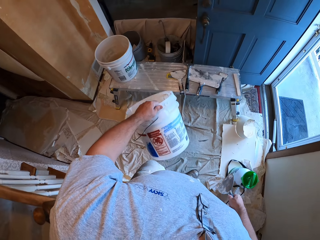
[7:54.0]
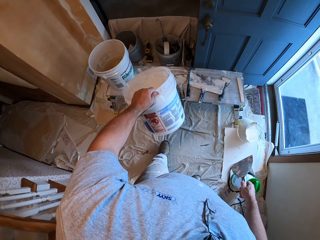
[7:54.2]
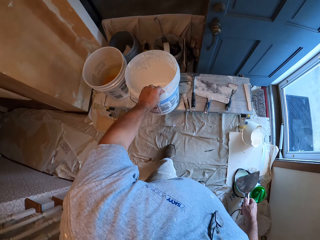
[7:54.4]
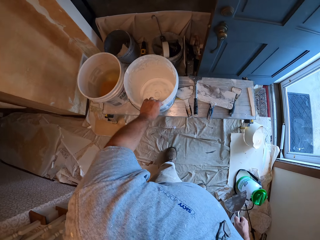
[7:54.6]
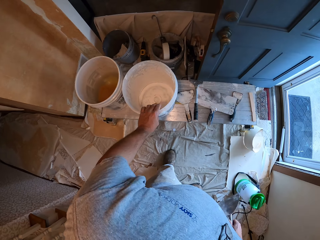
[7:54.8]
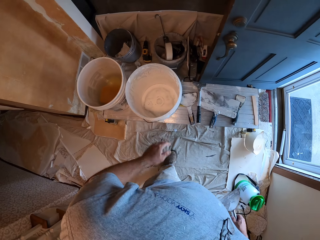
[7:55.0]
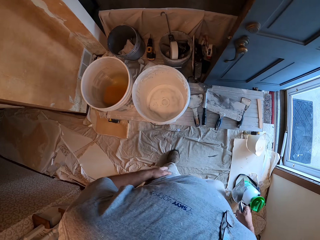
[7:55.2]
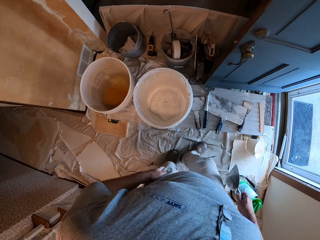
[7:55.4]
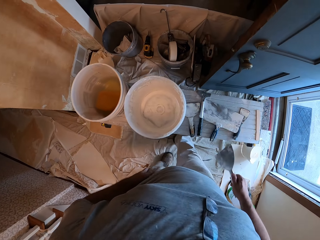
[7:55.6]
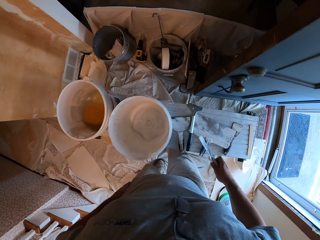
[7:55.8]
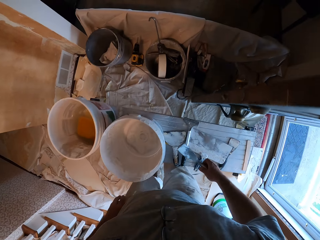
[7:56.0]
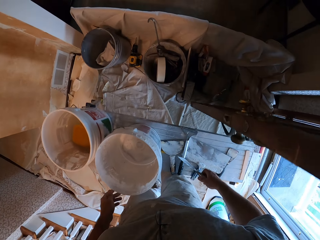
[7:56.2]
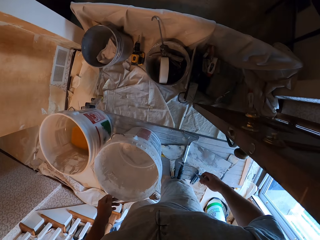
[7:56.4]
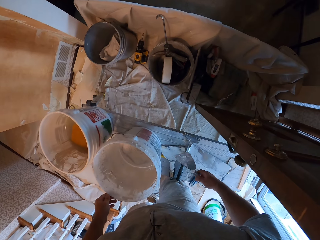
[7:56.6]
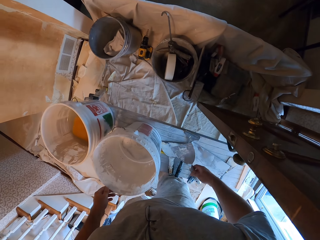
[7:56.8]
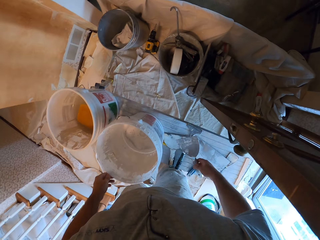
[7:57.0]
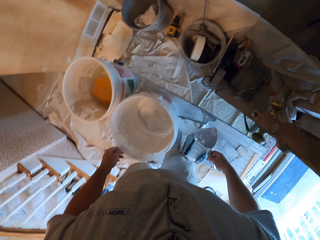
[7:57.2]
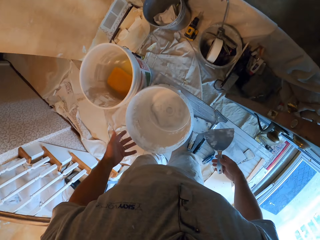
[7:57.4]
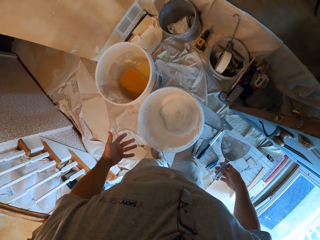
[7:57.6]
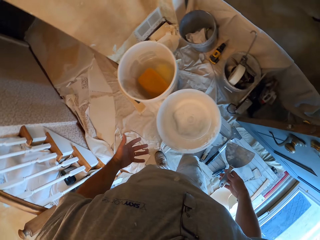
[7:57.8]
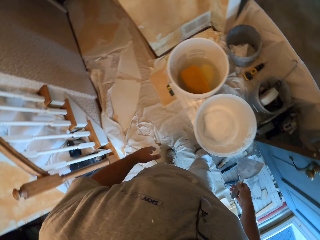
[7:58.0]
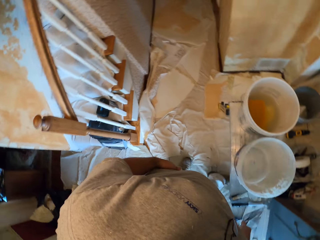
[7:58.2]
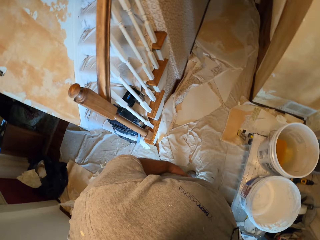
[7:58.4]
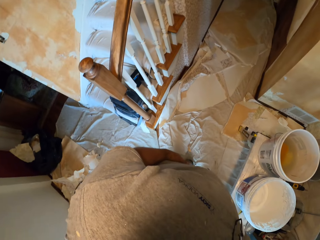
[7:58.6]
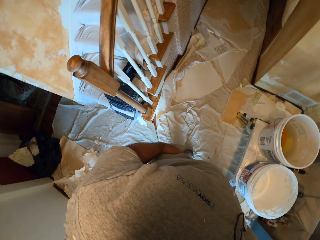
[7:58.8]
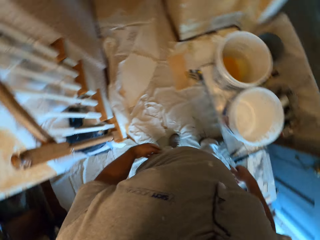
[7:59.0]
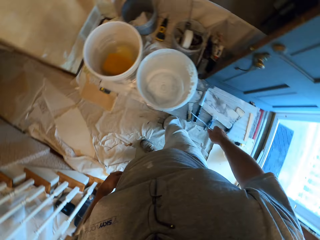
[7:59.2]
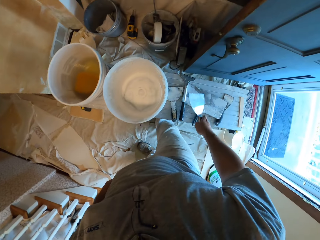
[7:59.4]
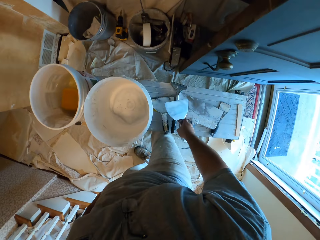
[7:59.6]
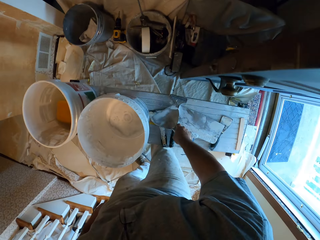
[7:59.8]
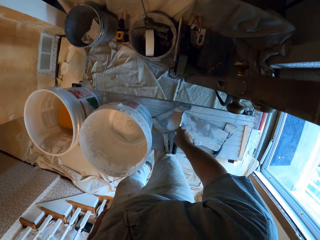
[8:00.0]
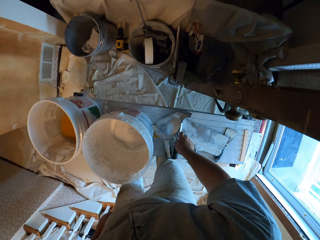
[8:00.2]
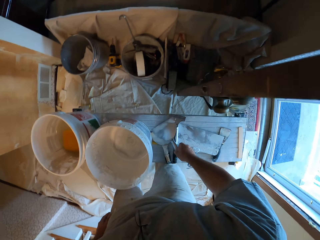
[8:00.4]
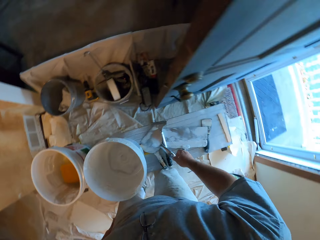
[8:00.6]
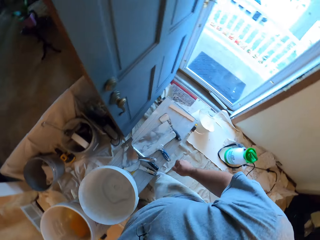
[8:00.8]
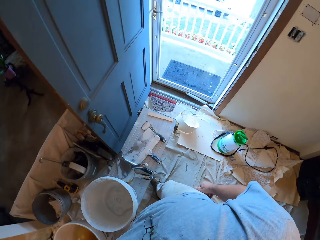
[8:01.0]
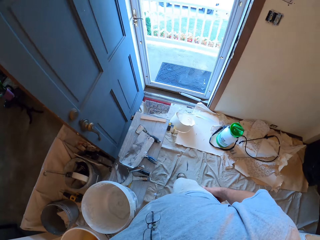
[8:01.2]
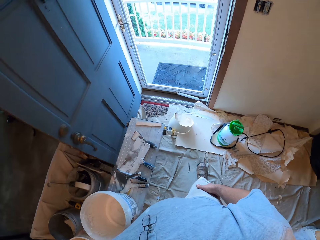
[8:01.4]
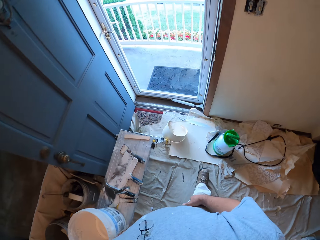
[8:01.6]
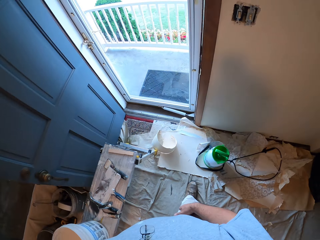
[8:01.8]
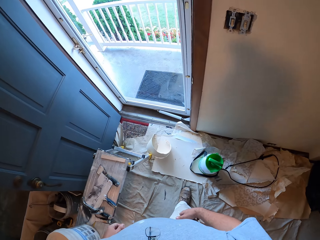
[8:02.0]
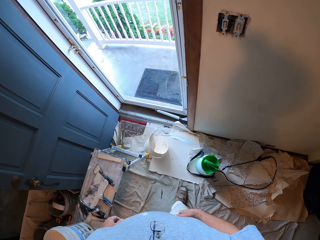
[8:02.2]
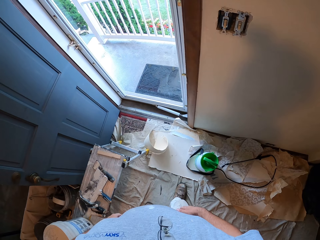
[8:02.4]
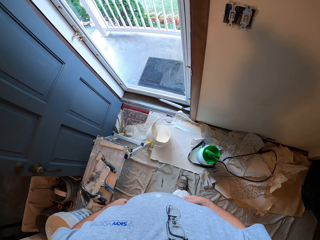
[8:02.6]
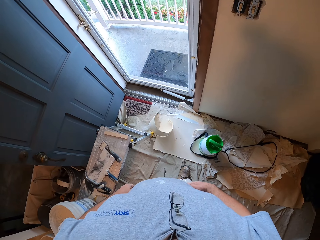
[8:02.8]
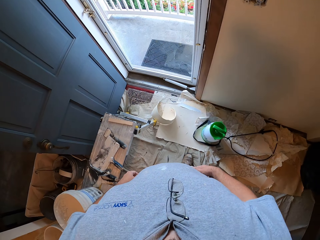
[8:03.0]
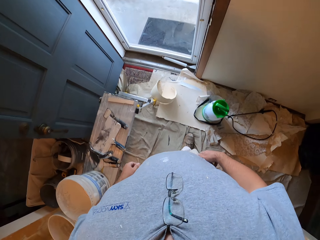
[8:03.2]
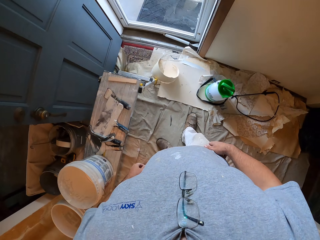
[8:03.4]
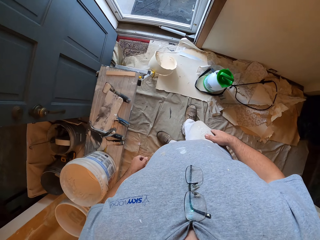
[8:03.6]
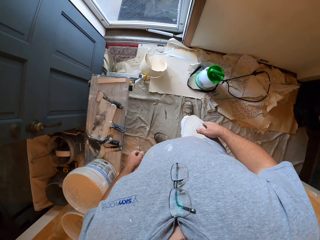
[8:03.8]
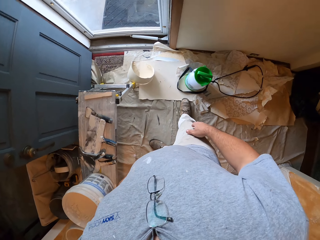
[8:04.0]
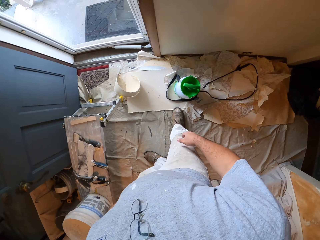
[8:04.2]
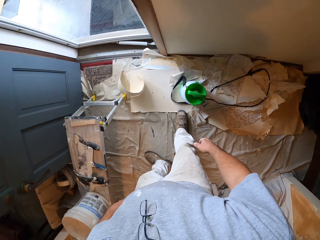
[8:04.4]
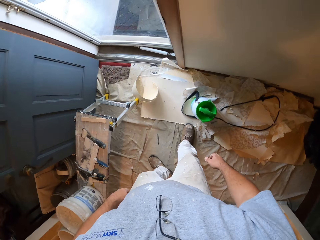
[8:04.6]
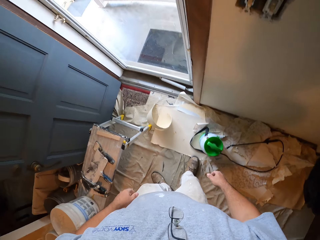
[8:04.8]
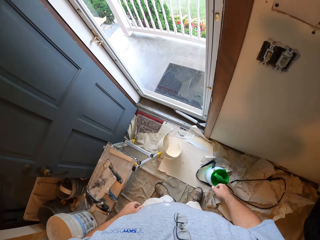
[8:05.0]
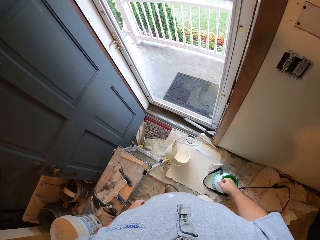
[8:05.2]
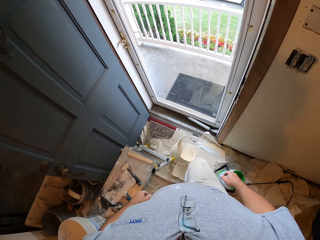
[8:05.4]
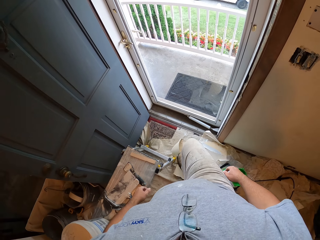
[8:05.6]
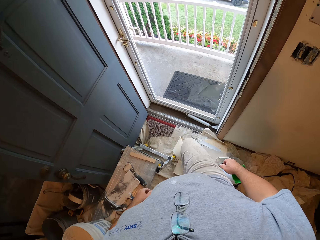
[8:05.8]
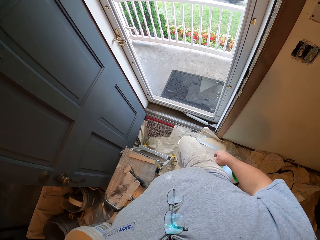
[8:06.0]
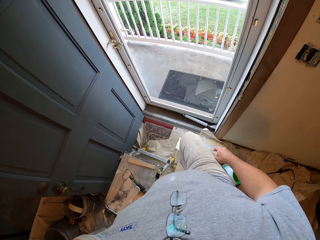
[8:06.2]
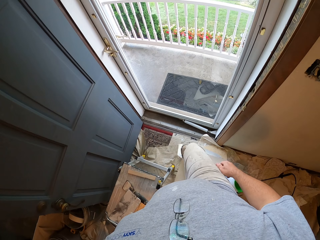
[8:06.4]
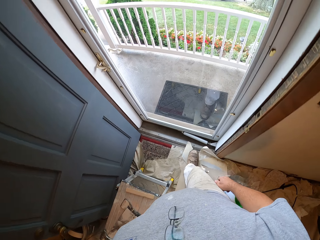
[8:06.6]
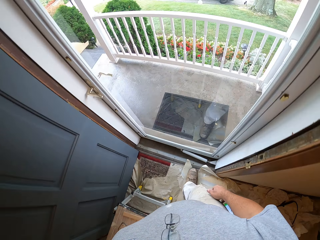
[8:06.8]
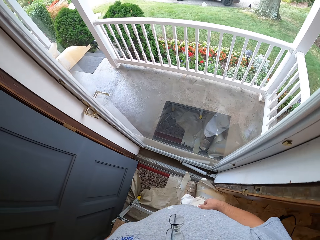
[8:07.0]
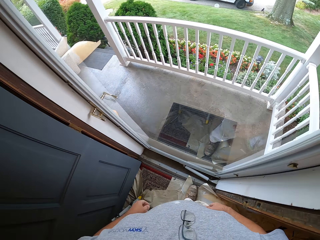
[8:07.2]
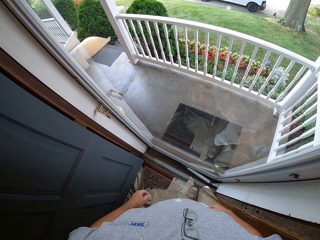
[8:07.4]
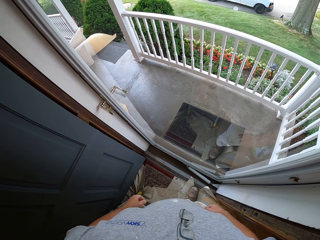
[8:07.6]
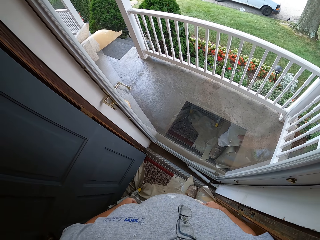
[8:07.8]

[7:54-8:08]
The camera wearer drops the white bucket on the work bench. They drop the small scraper on the work bench. They stand. They kick a paper on the floor.

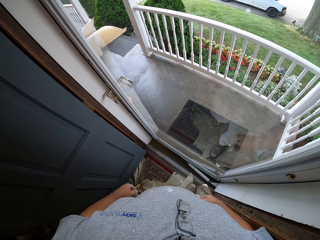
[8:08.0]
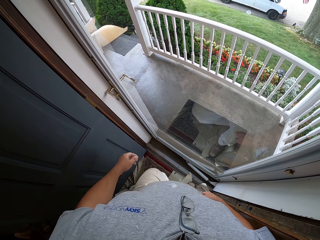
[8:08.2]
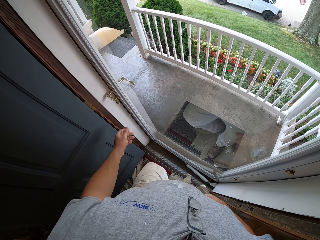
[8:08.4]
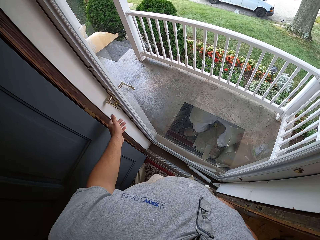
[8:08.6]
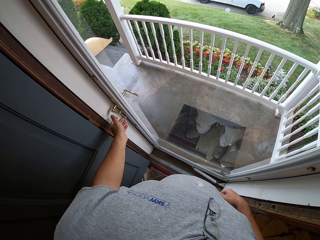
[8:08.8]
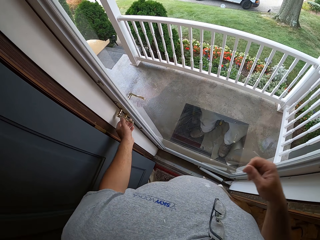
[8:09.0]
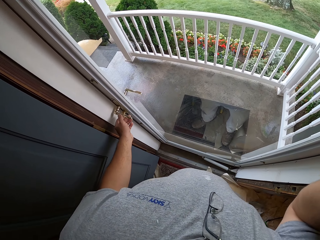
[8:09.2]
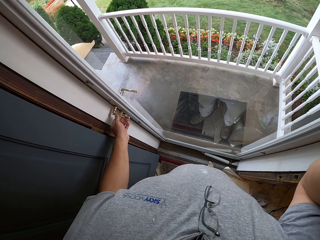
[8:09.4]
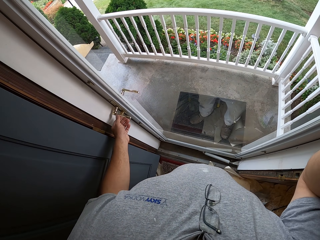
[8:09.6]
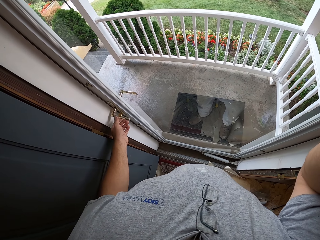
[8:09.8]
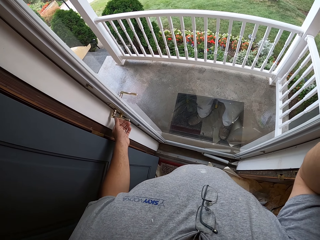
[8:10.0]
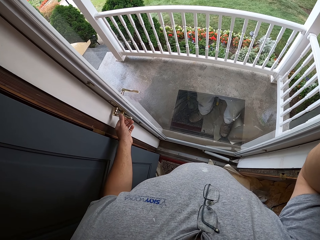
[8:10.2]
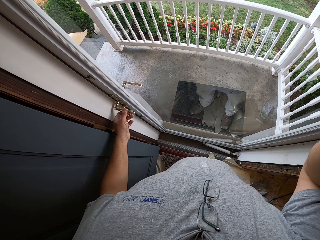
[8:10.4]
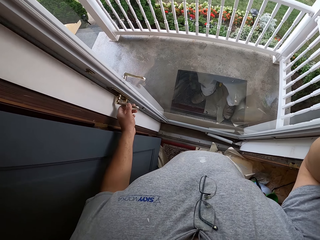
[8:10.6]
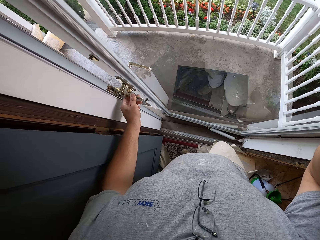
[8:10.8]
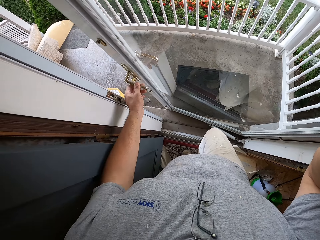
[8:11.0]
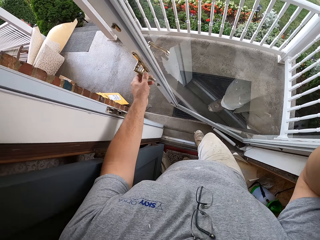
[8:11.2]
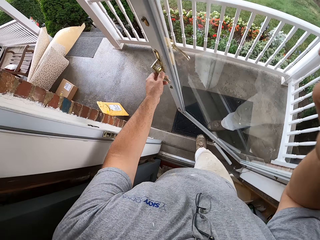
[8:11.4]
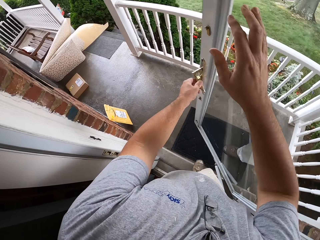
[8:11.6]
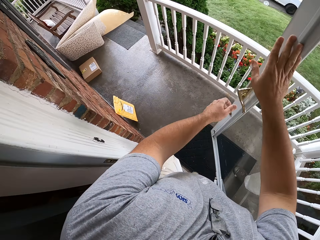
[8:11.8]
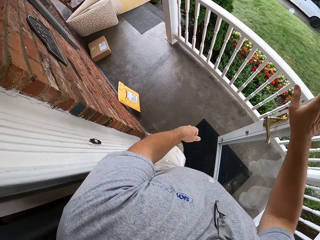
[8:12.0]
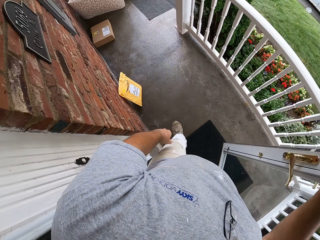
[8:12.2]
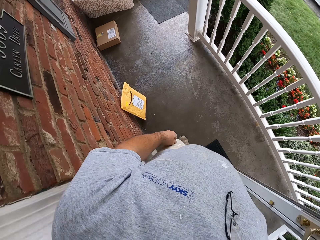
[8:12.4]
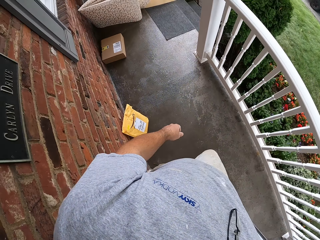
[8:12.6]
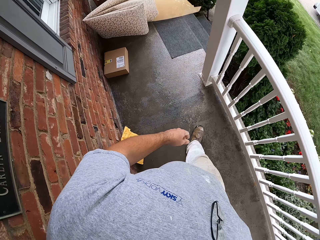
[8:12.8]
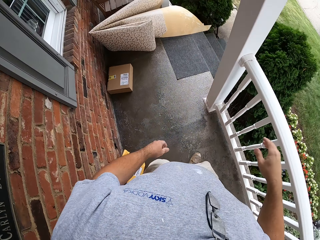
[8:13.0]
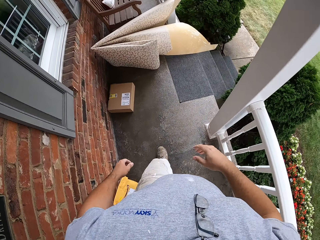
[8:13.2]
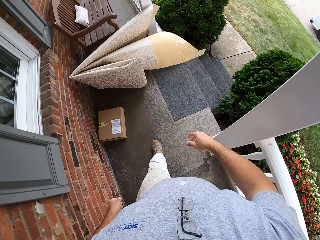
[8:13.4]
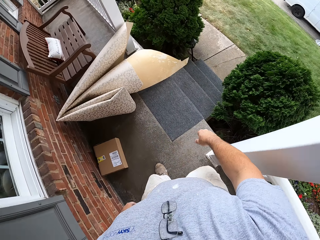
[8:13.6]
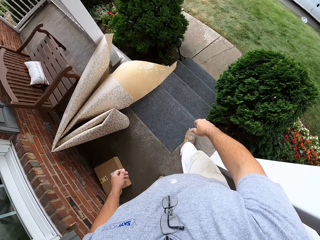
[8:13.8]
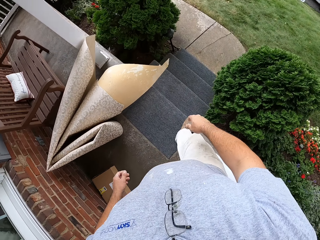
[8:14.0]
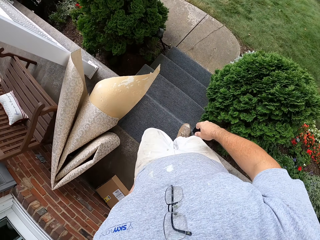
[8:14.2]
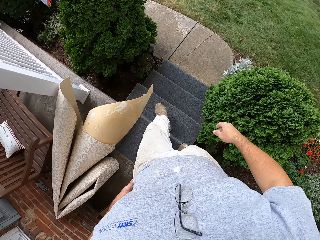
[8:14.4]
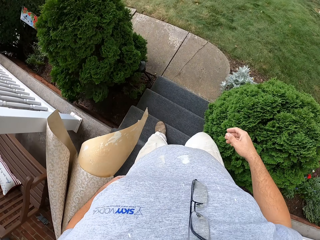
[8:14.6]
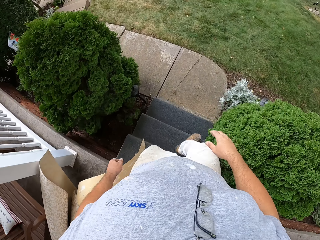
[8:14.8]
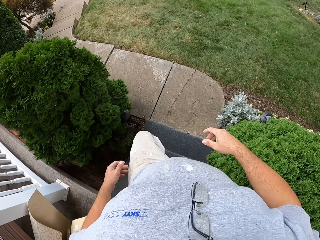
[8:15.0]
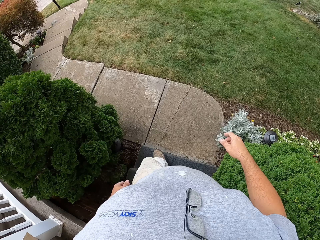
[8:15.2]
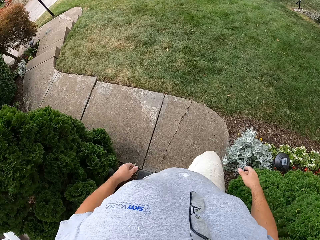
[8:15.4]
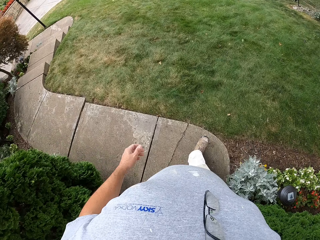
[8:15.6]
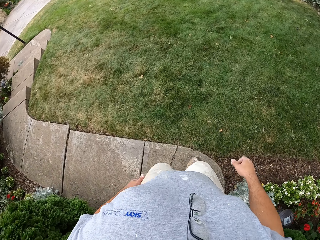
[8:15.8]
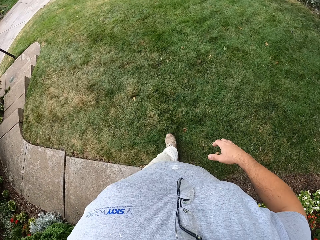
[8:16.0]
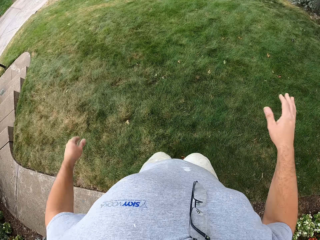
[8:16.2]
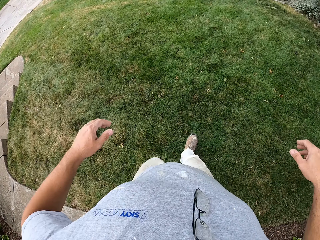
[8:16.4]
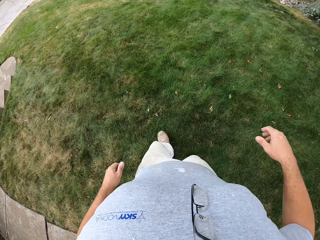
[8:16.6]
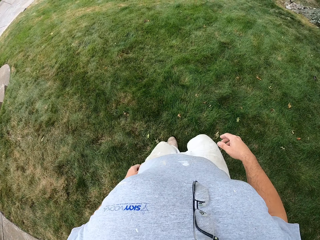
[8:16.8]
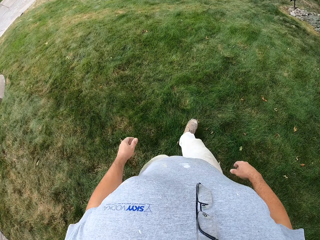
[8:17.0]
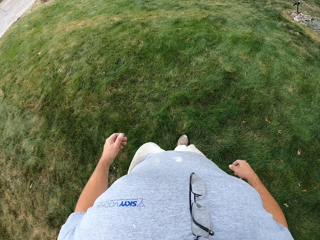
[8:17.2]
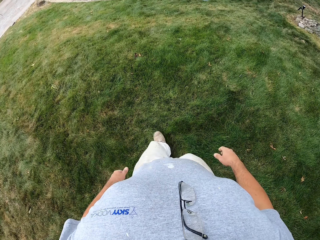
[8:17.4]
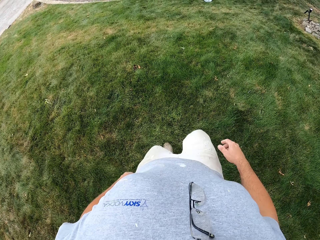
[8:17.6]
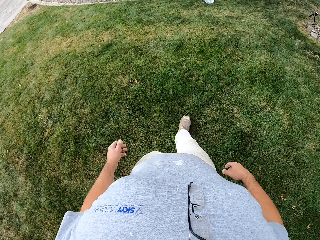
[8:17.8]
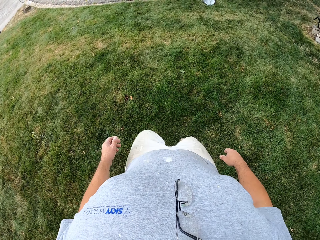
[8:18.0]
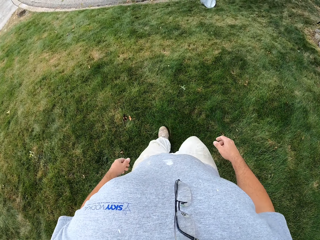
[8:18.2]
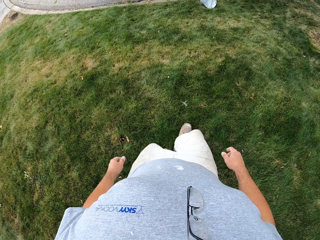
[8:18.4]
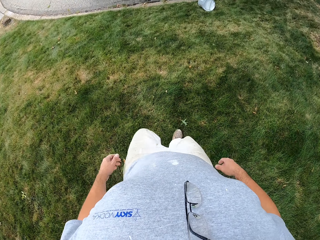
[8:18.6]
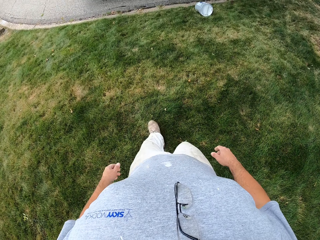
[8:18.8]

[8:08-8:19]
The camera wearer opens a door. They walk out of the room. They walk down the stairs. They walk towards the van.
